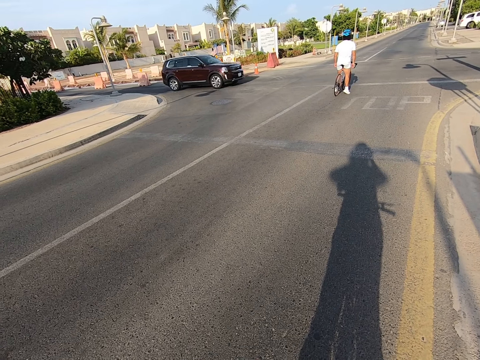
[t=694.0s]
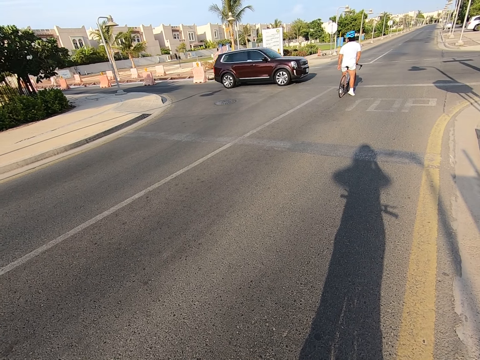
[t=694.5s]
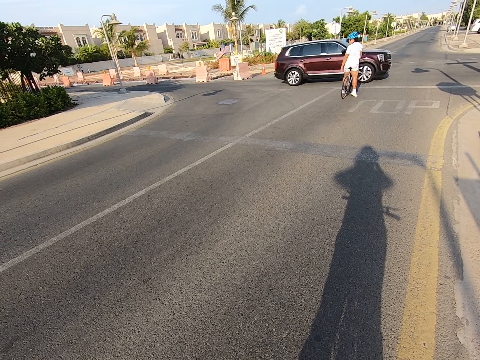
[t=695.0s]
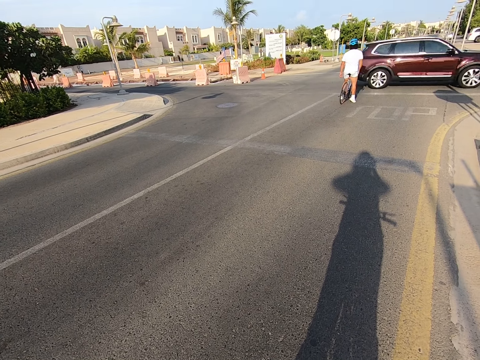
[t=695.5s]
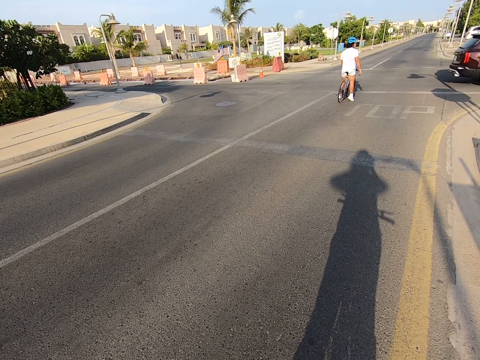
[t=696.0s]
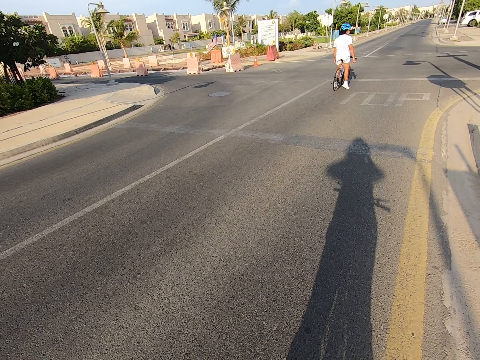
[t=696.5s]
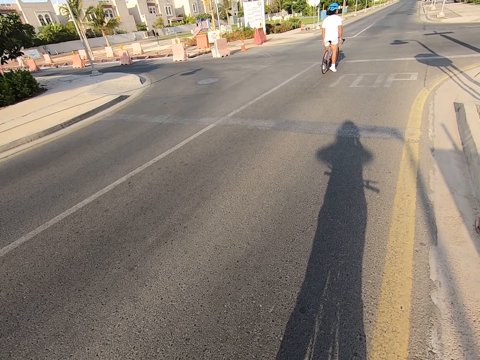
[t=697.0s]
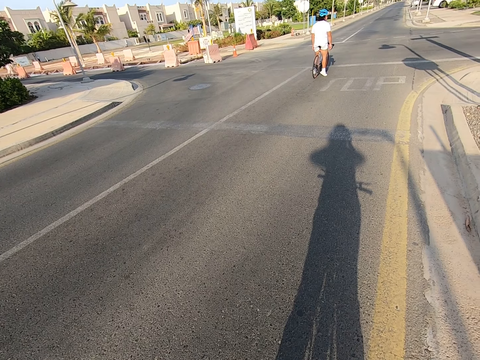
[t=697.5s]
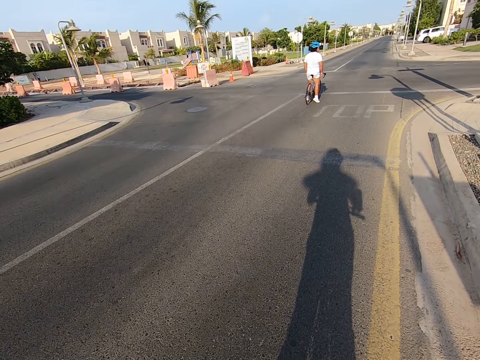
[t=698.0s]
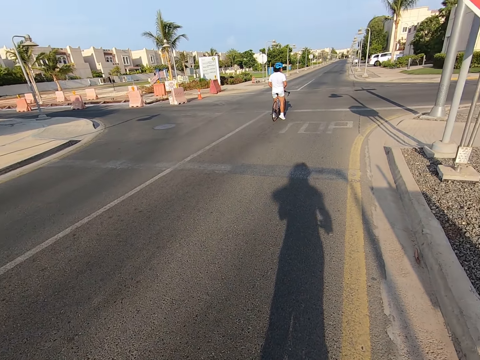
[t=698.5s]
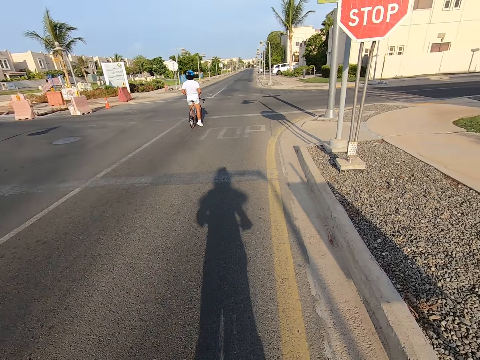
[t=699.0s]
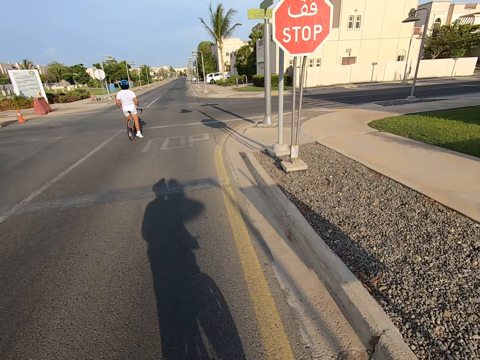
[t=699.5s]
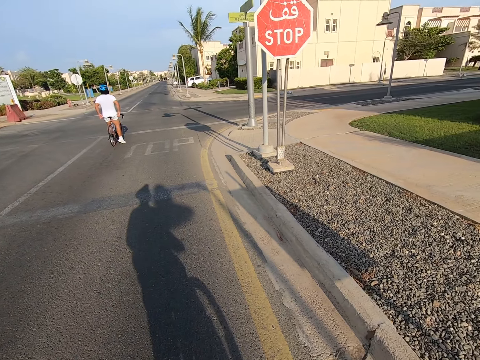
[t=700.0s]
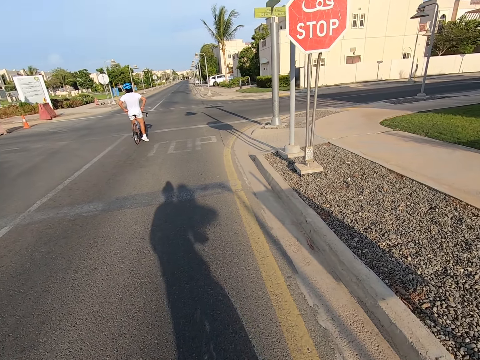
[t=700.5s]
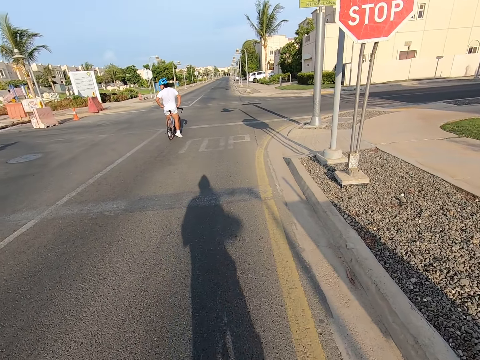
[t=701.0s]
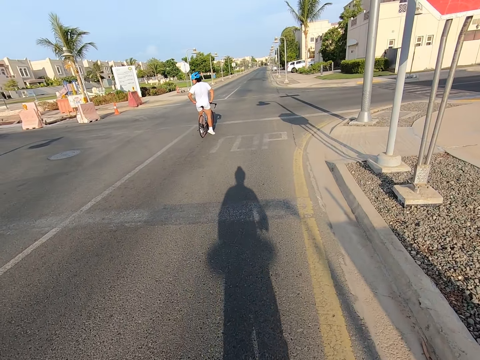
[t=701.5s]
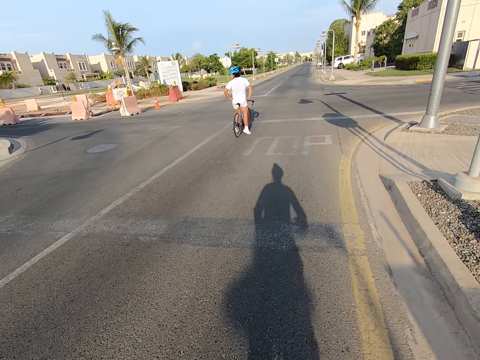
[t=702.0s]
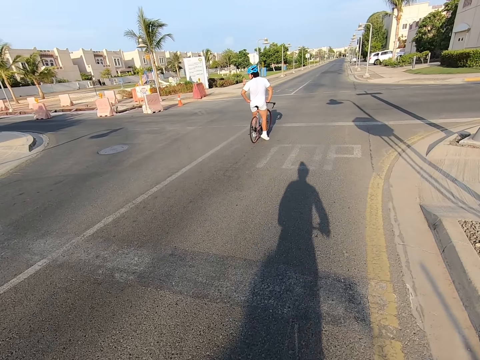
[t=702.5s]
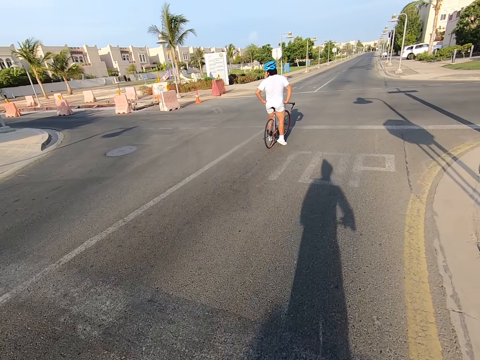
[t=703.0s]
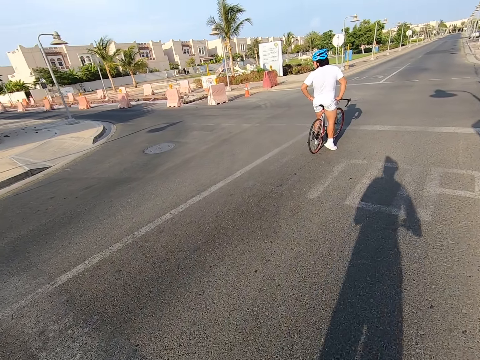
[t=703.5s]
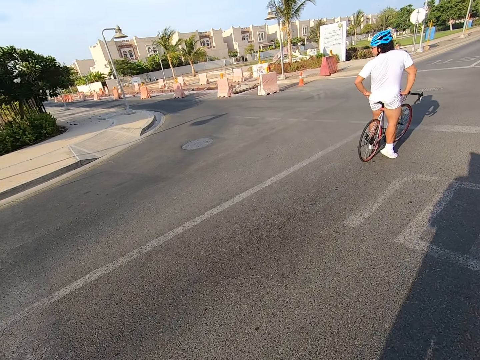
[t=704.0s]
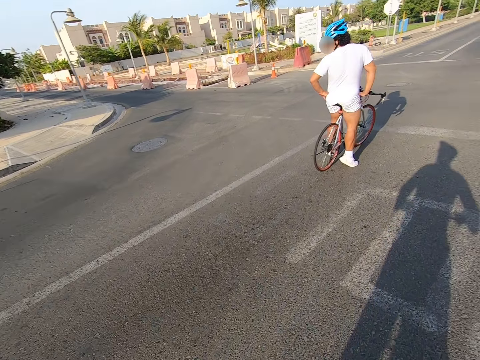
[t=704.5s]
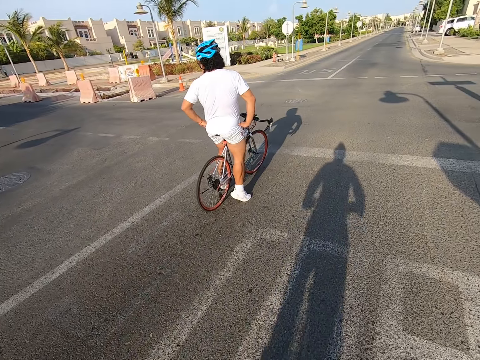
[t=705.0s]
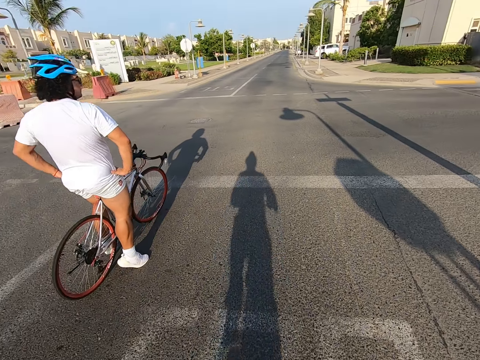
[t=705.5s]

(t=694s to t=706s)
A lady stops riding the bicycle. The camera wearer rides a bicycle on the road.

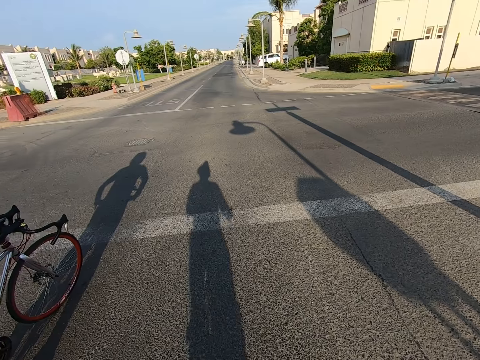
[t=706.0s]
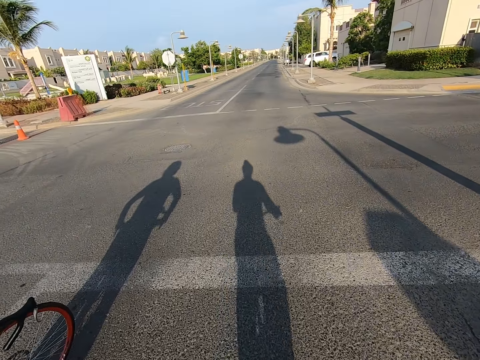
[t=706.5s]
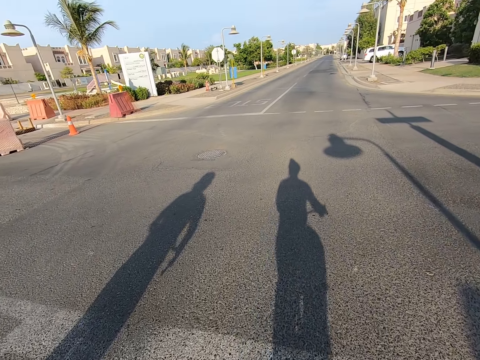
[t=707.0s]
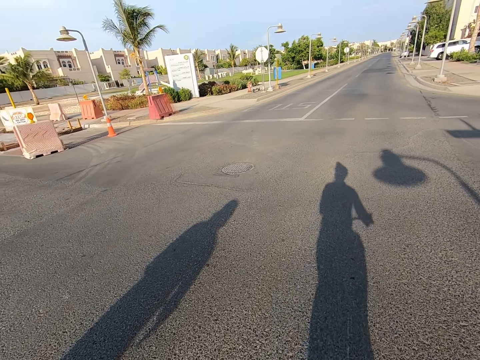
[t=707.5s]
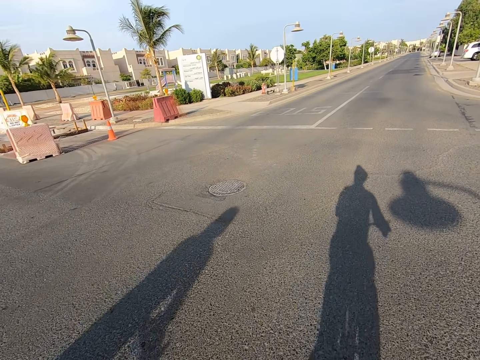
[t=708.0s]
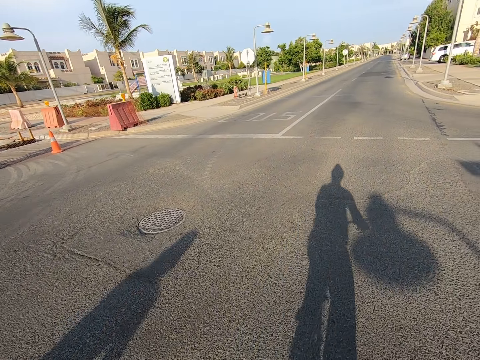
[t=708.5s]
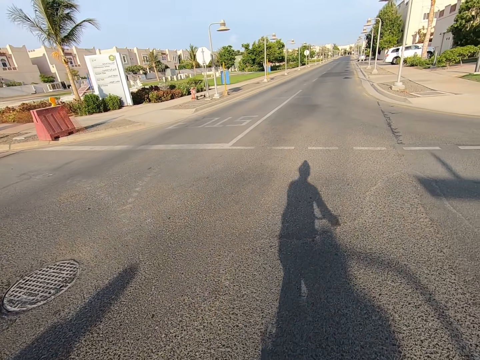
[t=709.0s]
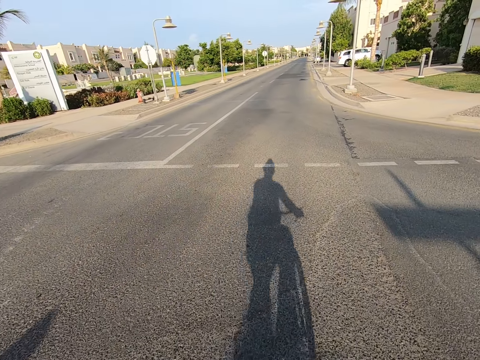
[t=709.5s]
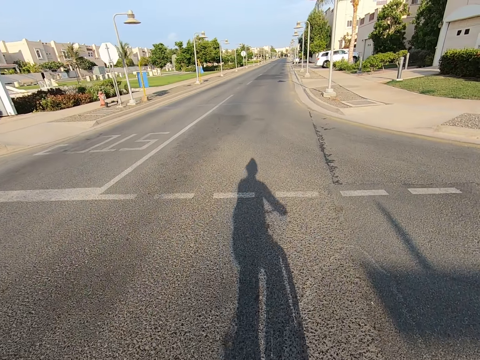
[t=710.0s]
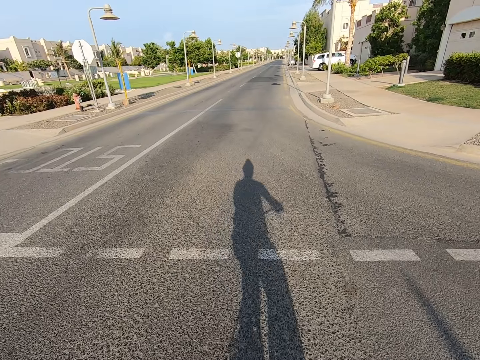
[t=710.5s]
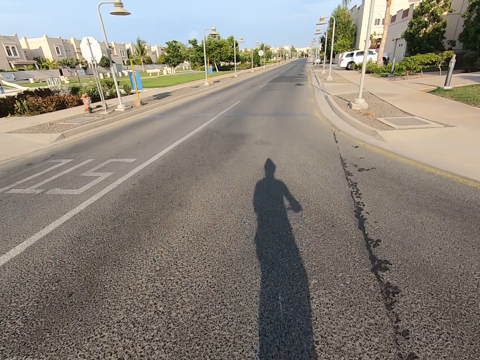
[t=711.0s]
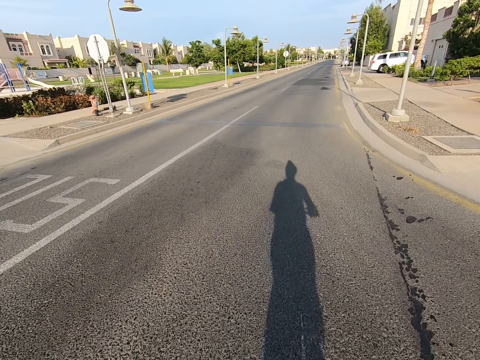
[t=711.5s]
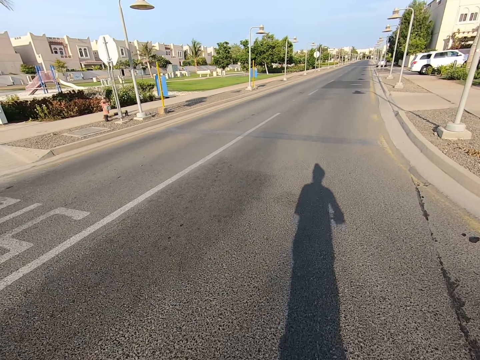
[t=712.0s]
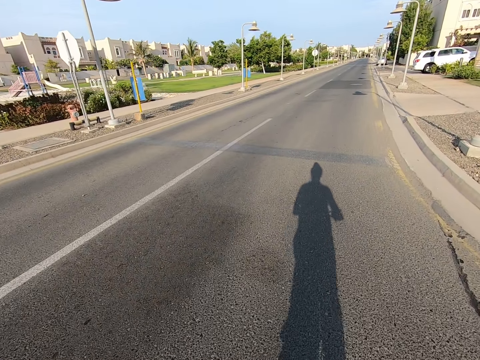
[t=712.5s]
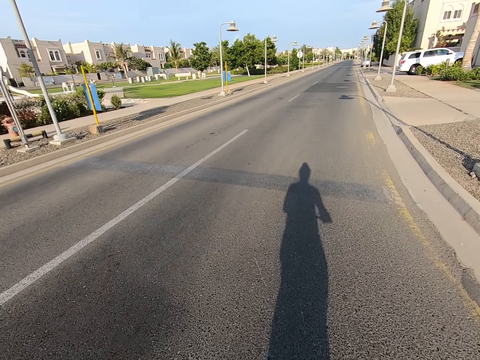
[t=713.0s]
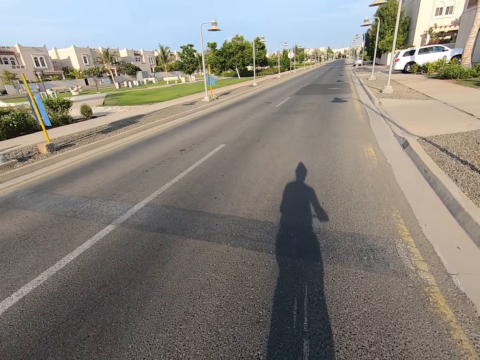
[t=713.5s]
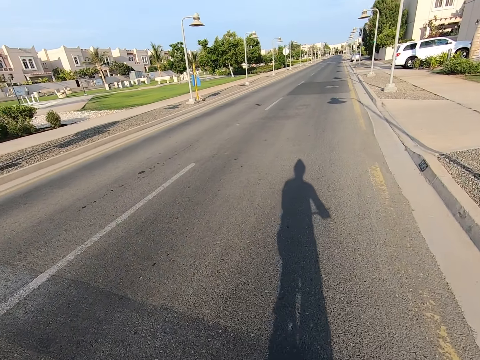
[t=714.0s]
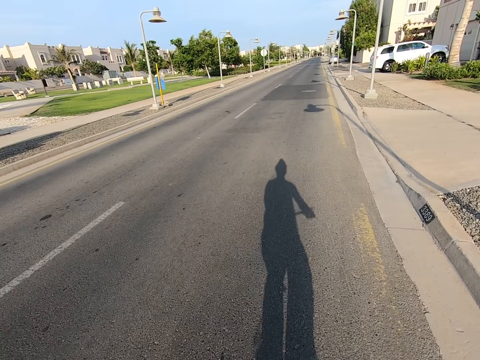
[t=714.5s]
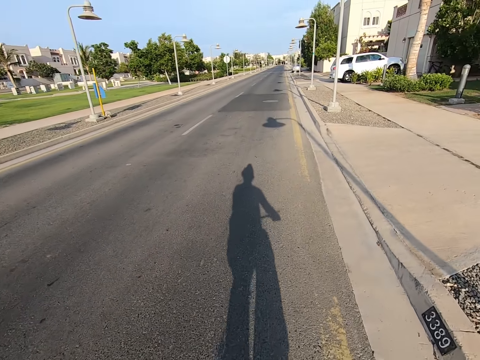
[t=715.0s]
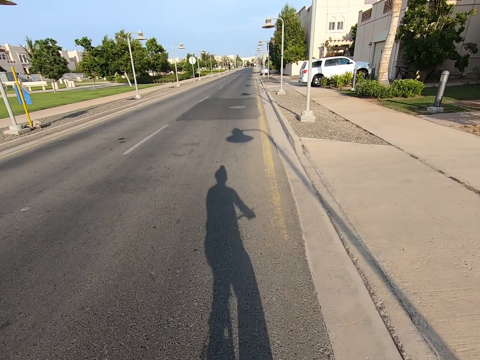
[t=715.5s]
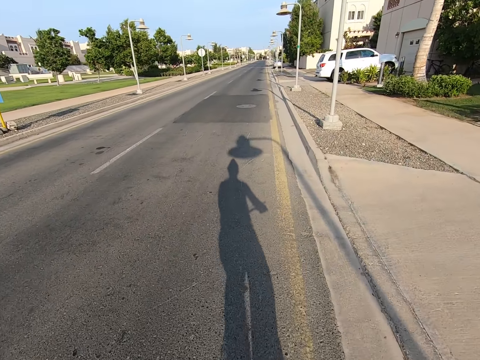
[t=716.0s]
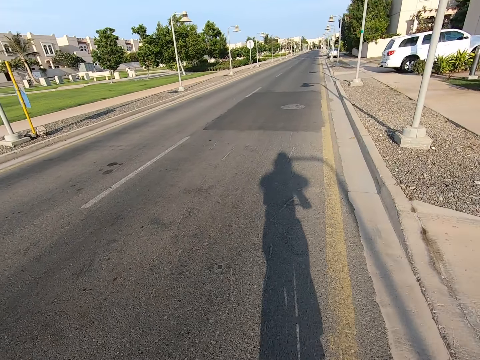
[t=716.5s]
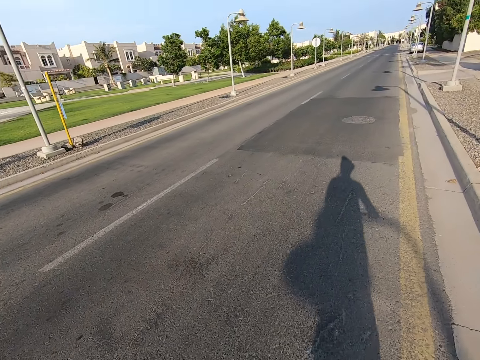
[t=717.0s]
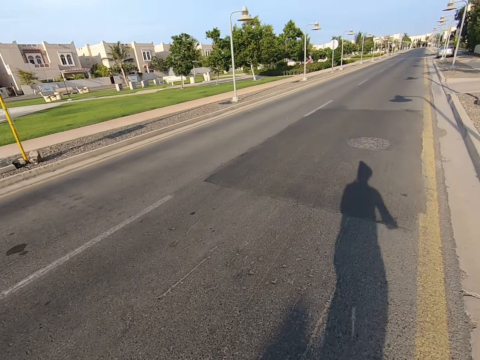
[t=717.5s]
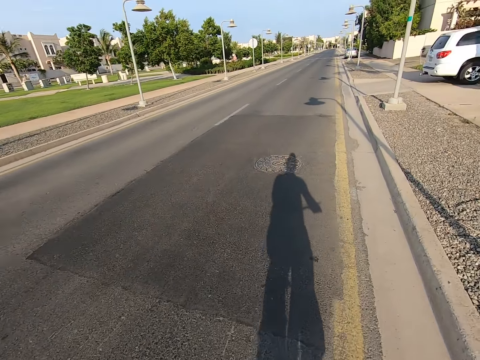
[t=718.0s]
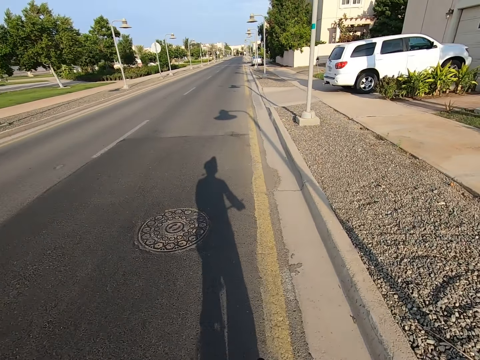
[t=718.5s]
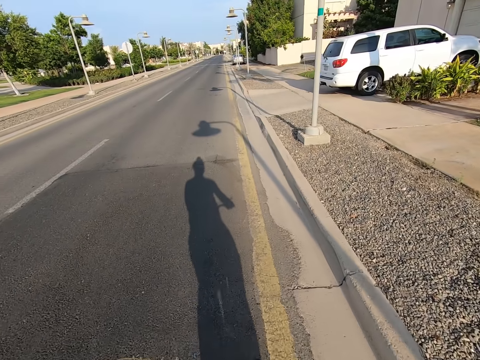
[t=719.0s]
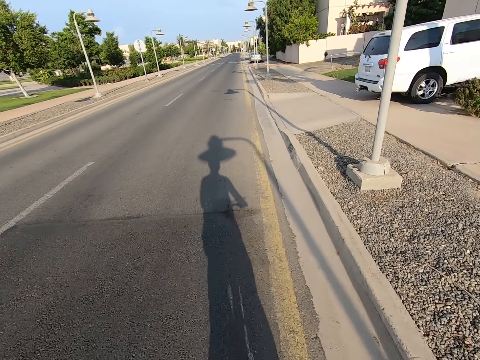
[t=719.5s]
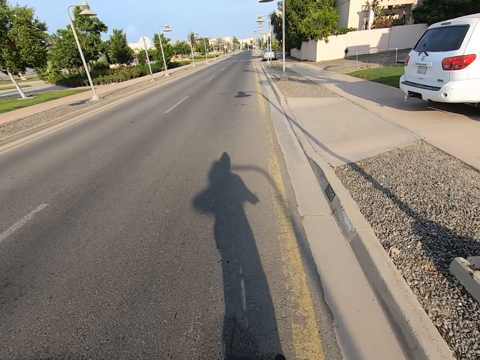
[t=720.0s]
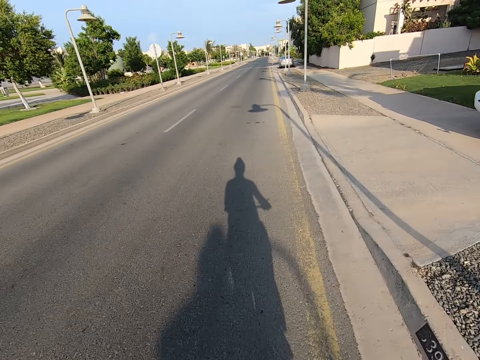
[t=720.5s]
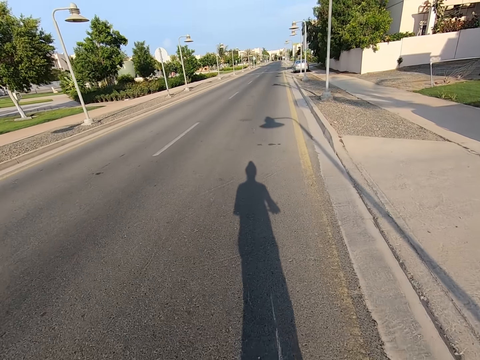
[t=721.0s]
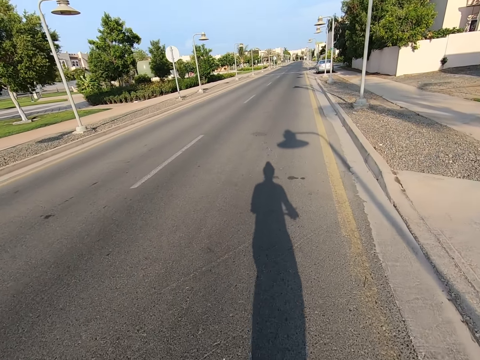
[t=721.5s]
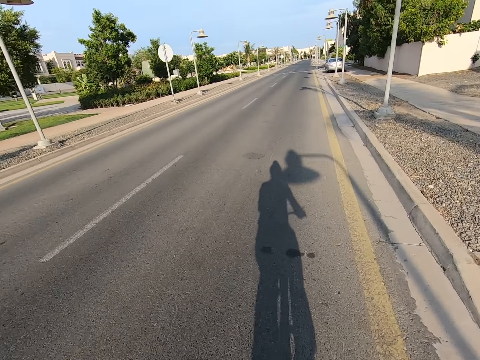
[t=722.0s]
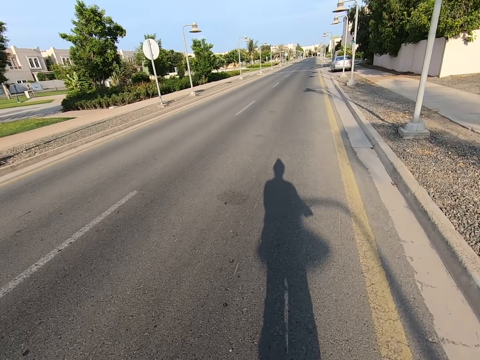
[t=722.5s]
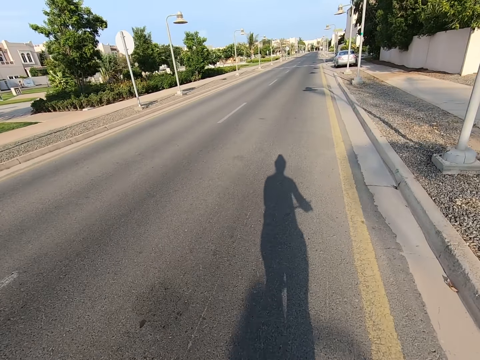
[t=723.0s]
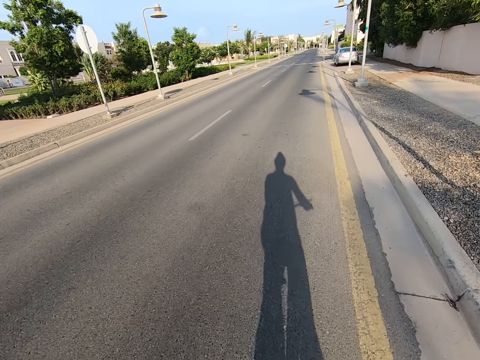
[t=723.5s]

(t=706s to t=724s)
A man rides a bicycle on the road. The camera wearer rides a bicycle on the road.
